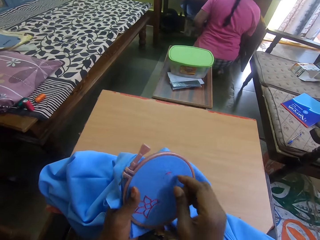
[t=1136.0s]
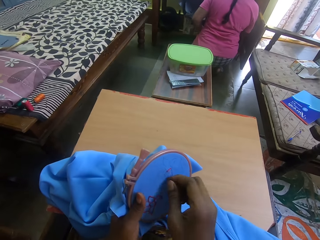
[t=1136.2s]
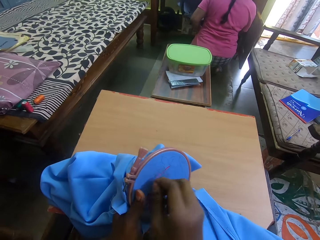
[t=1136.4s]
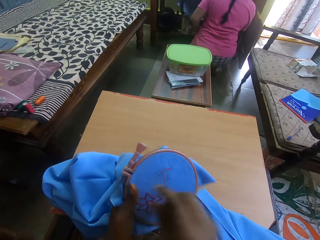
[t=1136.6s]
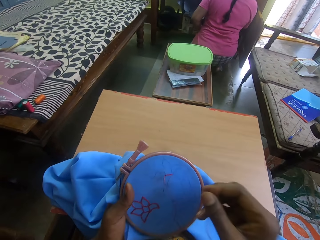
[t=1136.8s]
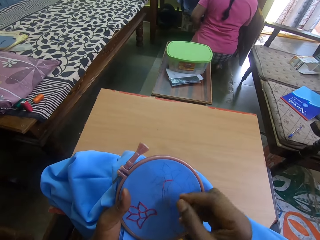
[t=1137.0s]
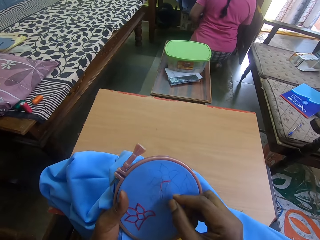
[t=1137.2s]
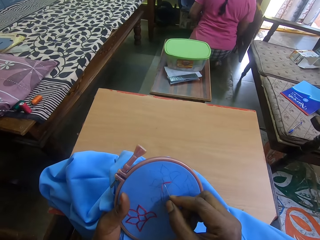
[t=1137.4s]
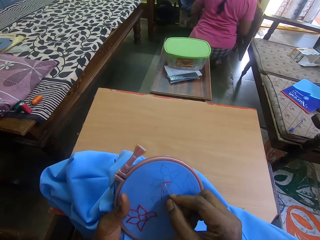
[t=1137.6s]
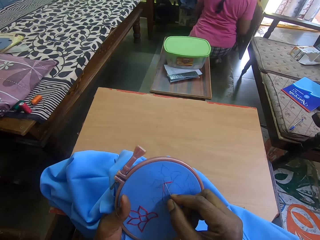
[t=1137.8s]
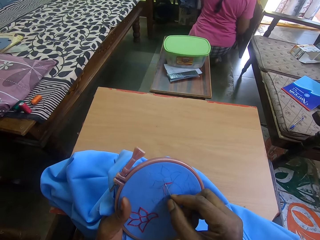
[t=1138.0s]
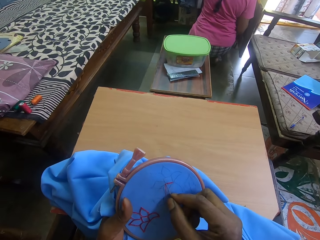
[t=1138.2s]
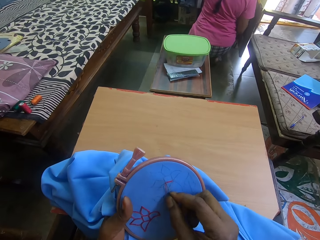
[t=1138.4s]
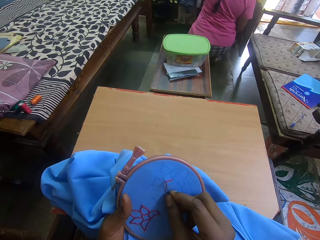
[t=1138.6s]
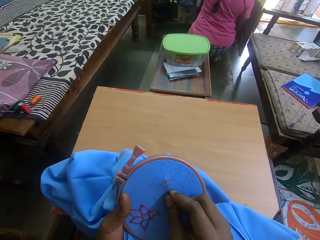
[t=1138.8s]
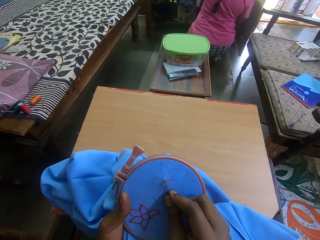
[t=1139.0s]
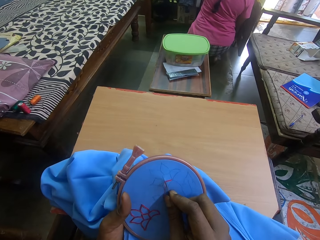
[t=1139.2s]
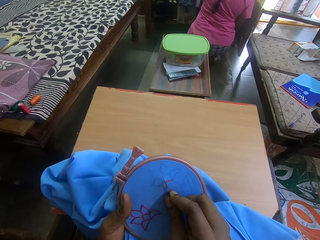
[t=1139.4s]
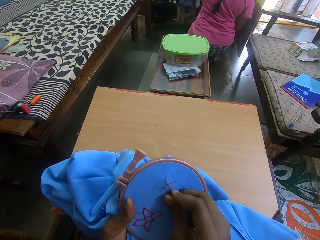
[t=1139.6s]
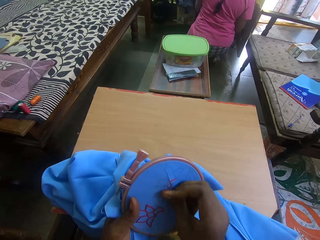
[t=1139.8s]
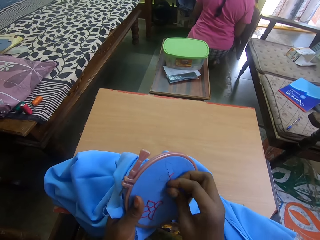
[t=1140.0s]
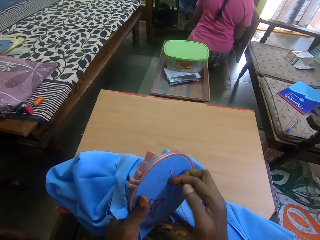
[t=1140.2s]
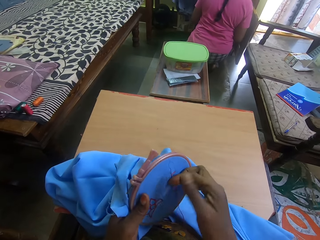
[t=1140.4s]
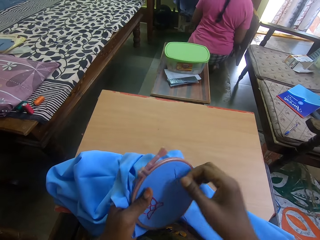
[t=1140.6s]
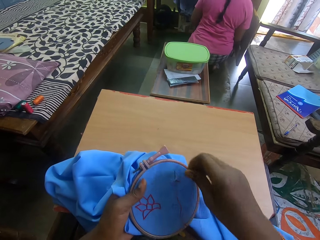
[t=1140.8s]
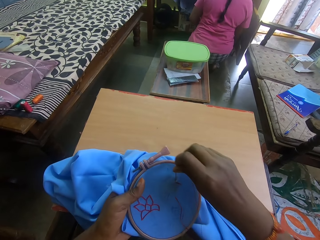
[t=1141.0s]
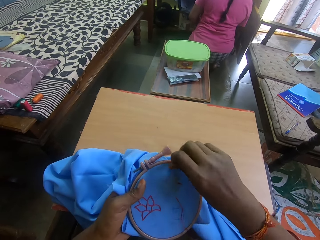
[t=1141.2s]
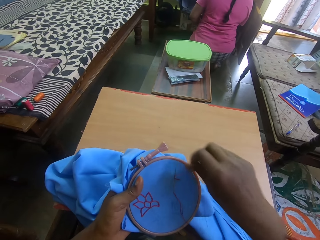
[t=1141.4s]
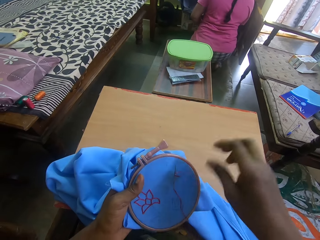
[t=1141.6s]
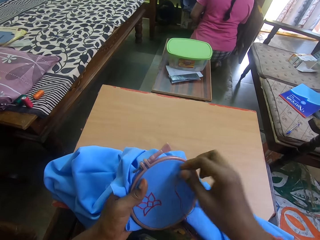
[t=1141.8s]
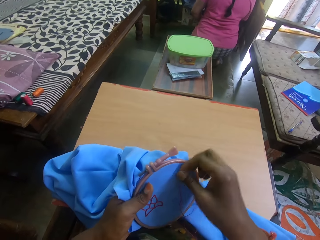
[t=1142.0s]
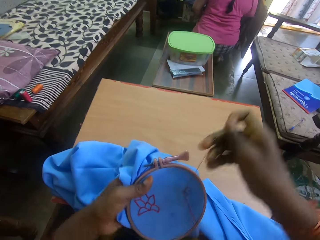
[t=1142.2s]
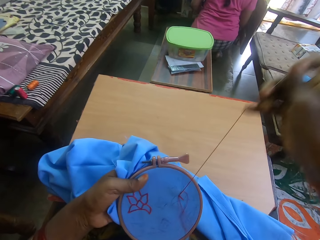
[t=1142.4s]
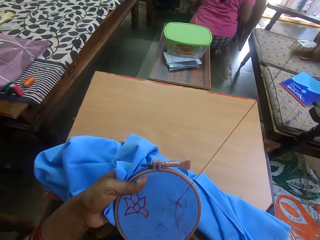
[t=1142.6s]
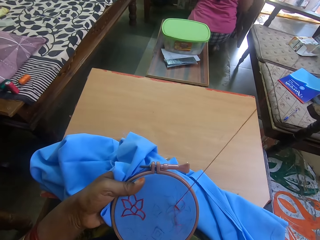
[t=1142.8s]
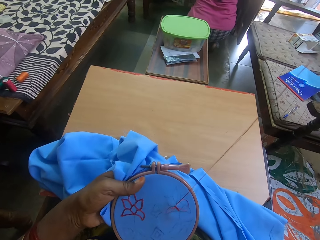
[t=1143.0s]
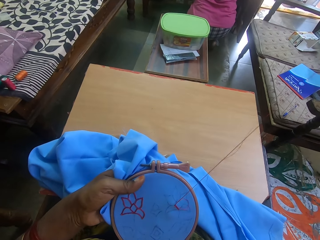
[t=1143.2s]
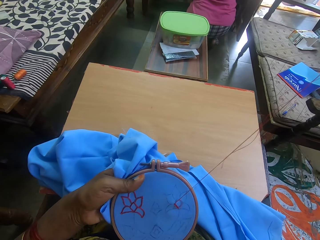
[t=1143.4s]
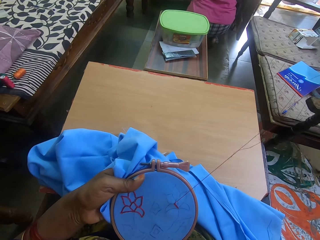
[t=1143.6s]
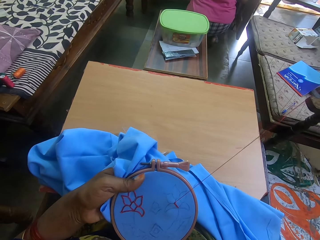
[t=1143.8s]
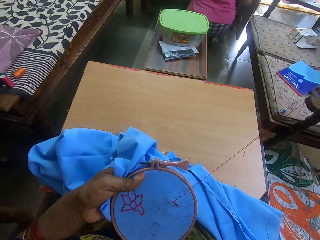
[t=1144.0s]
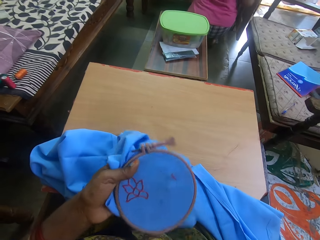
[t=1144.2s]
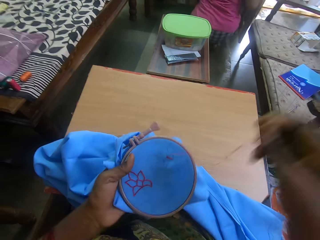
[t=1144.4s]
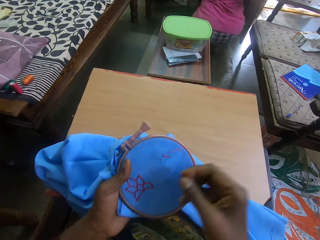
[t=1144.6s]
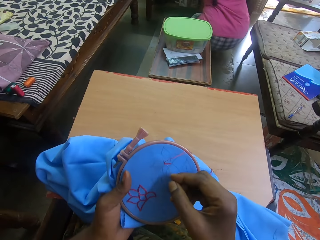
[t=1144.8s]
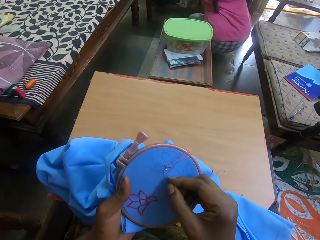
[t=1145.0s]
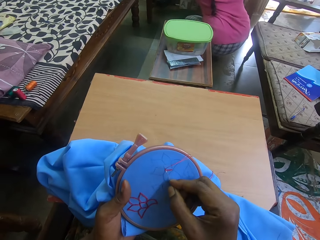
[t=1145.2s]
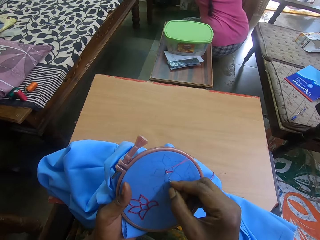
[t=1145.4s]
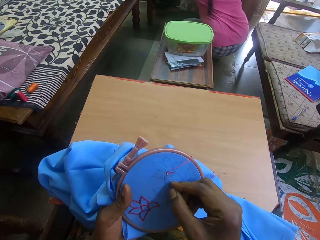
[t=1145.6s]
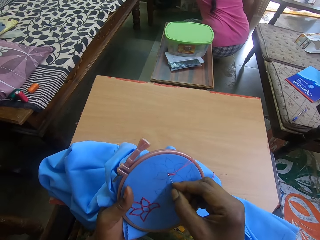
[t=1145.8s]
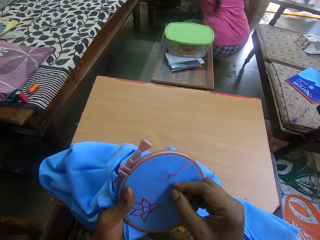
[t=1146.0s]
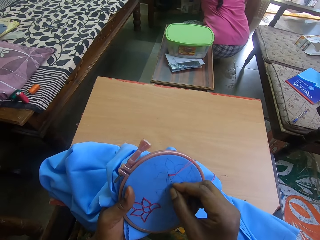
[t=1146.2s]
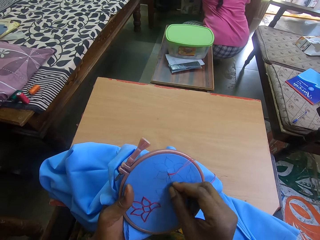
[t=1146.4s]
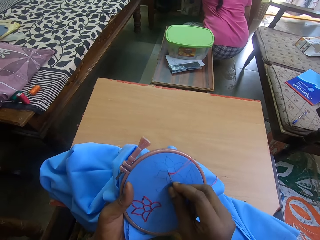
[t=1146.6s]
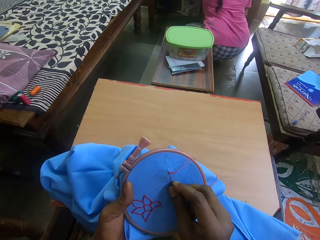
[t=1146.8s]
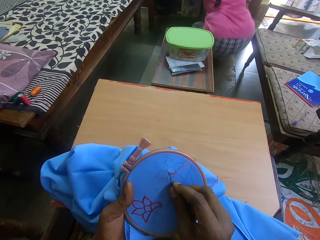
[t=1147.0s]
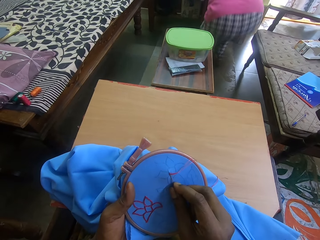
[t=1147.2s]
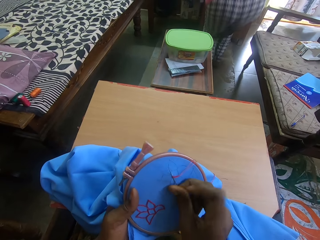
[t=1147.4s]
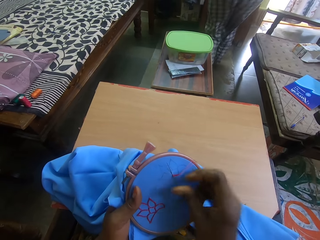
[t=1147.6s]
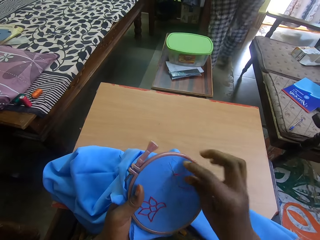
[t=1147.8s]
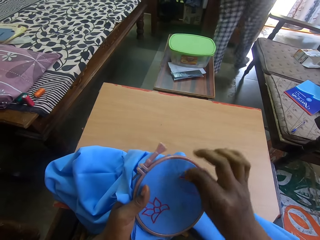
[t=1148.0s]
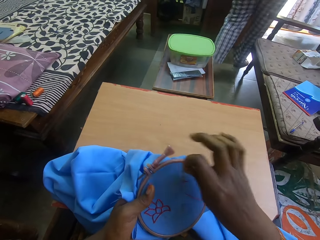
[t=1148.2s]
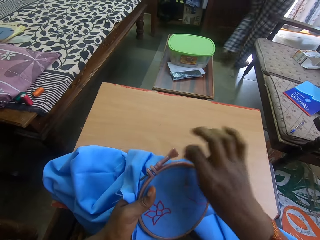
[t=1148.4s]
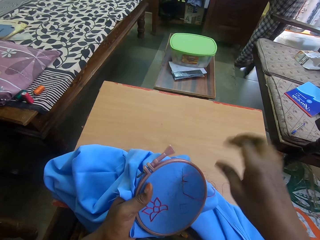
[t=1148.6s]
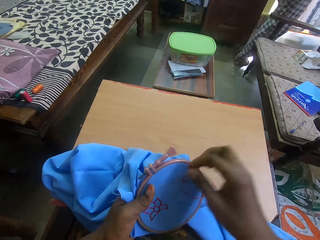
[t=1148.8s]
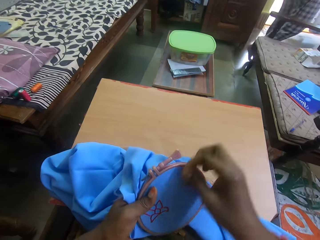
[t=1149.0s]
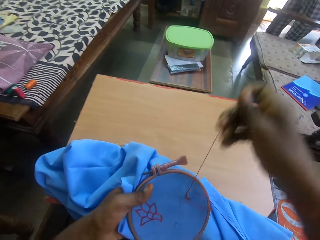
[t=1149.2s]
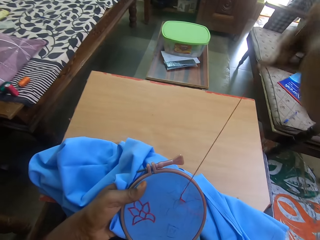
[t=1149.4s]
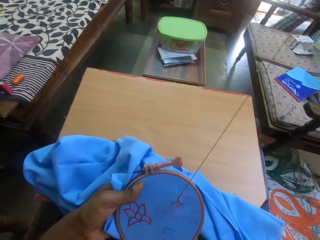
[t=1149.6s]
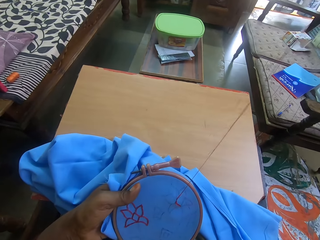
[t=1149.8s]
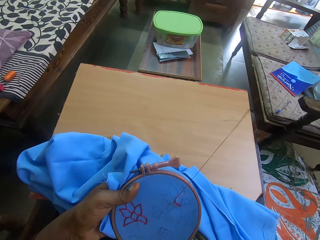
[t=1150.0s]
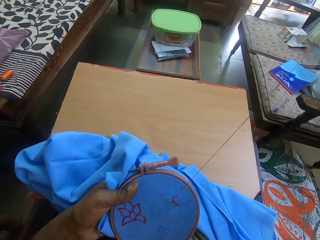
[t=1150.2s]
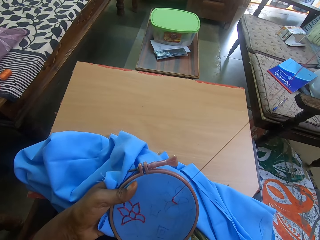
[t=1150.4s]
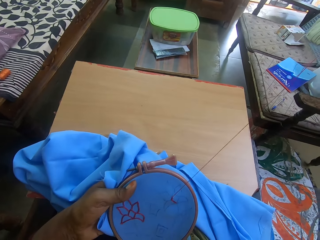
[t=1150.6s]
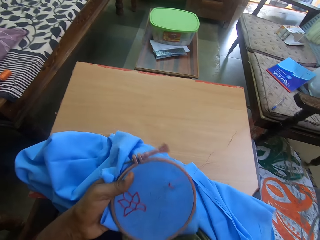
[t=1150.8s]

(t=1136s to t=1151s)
The camera wearer sews embroidery on the fabric with a needle. They move the thread behind the needle. They pull the thread on the fabric. They sew embroidery on the fabric with the needle. They move the thread behind the needle. They pull the thread on the fabric.

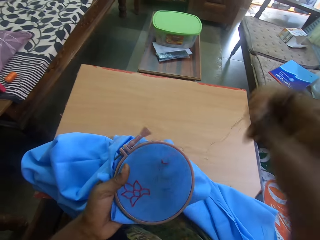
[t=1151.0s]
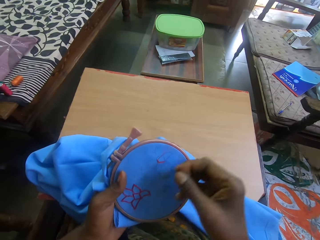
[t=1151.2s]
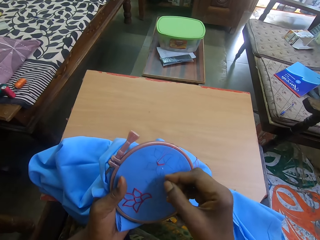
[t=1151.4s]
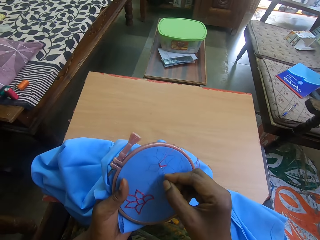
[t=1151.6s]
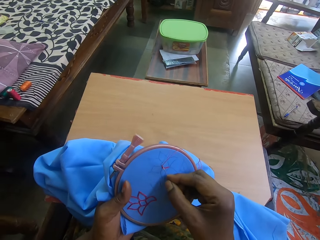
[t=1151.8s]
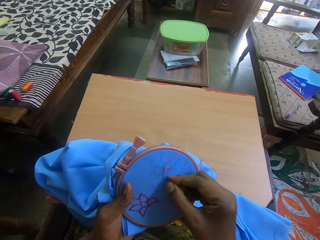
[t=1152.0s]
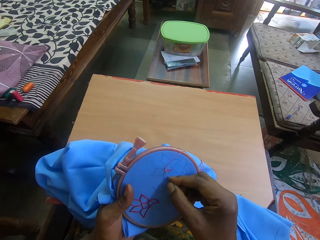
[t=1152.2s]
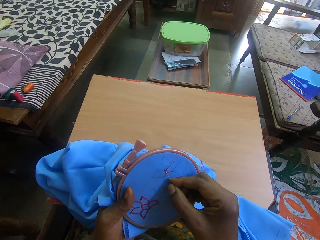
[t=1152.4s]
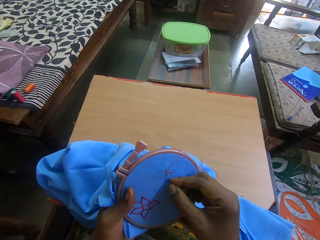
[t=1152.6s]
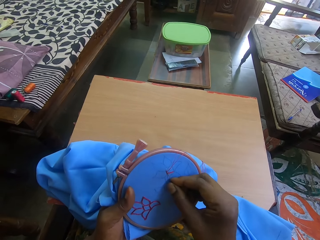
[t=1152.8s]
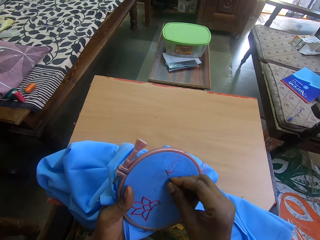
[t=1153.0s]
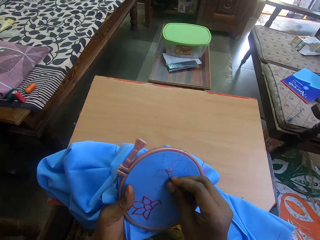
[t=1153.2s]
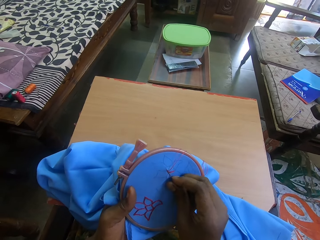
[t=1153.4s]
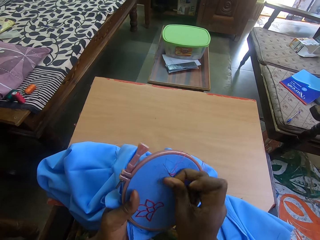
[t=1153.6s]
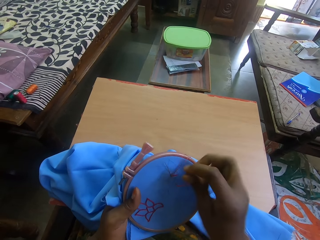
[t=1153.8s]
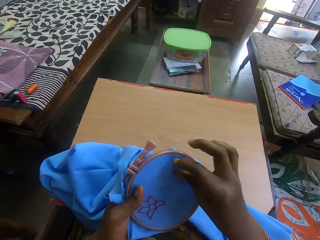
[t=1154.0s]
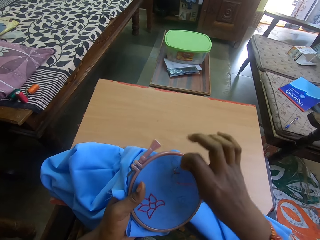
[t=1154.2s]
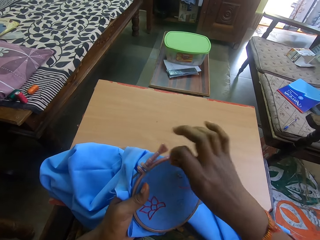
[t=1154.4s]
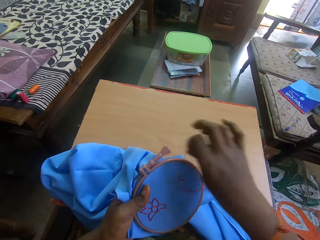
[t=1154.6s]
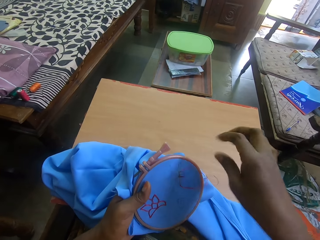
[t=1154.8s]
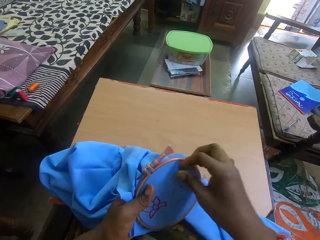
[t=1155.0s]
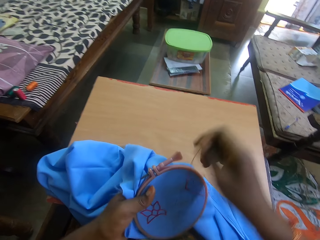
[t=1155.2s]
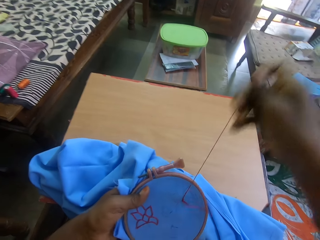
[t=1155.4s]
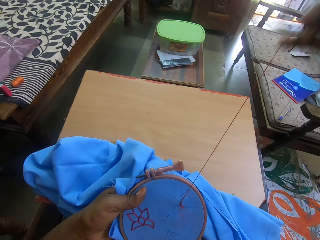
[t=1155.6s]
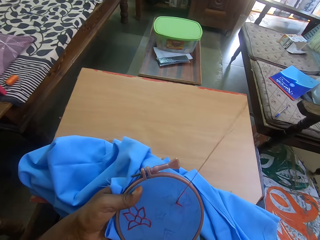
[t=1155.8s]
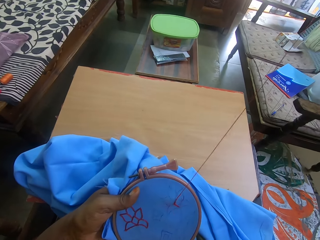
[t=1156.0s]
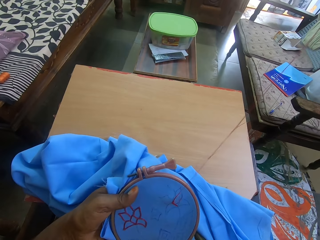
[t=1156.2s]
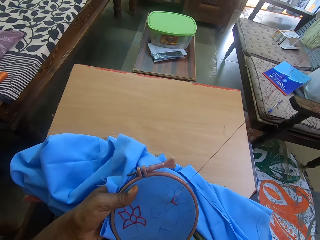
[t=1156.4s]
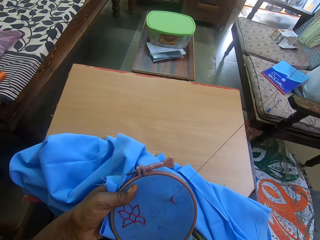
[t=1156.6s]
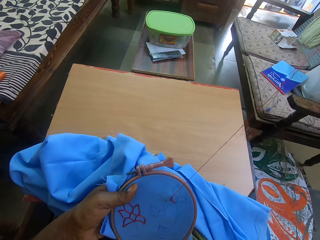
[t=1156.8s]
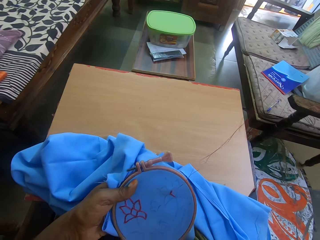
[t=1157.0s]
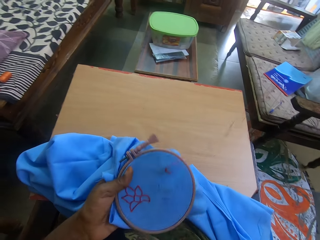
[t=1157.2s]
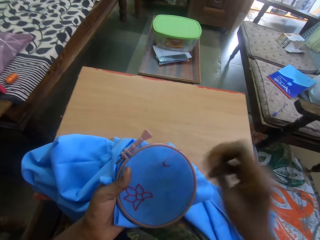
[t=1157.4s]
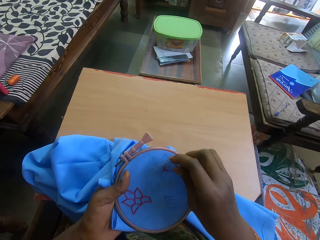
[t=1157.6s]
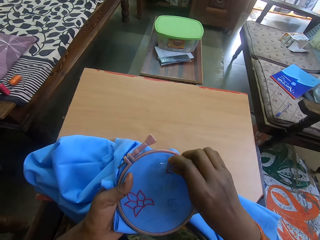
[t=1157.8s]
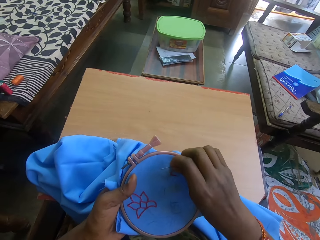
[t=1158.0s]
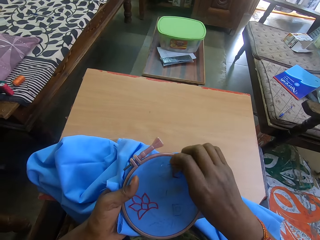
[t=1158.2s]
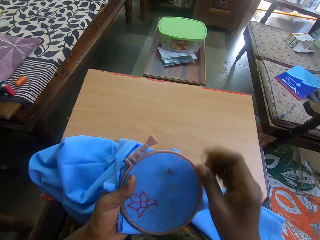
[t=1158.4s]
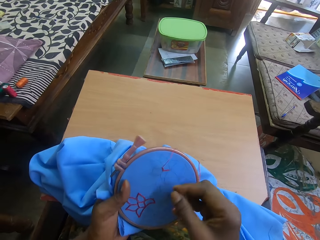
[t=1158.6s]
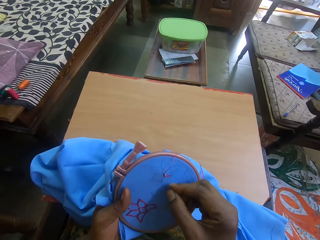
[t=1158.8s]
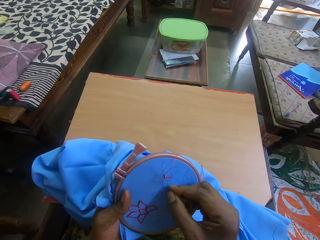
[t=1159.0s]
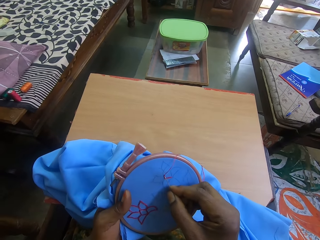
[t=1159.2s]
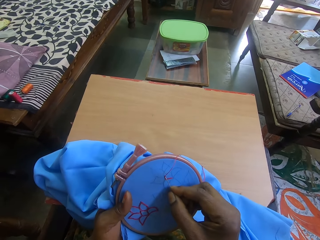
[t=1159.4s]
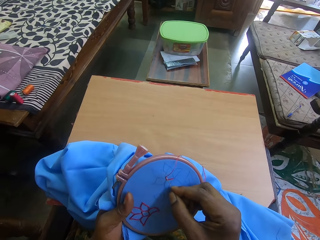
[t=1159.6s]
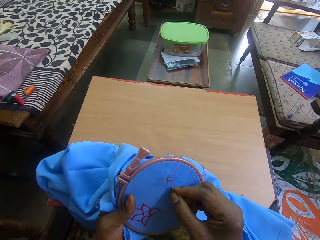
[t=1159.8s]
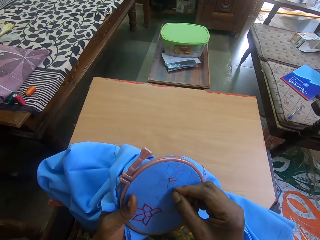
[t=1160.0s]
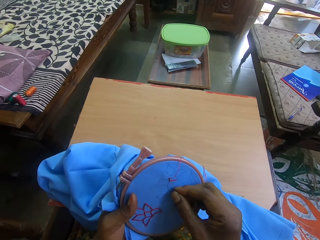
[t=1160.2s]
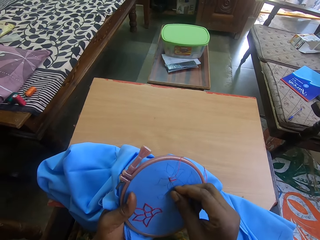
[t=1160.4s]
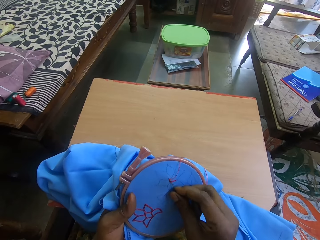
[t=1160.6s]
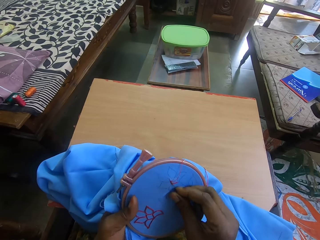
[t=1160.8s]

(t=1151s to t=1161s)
The camera wearer sews embroidery on the fabric with a needle. They move the thread behind the needle. They pull the thread on the fabric. They sew embroidery on the fabric with the needle.
